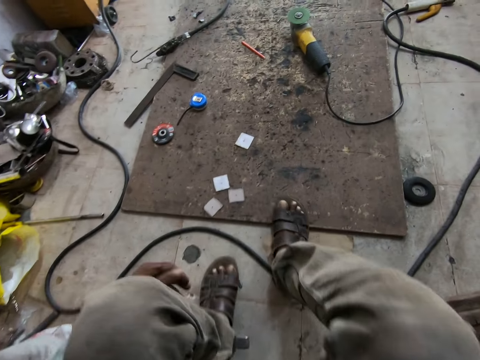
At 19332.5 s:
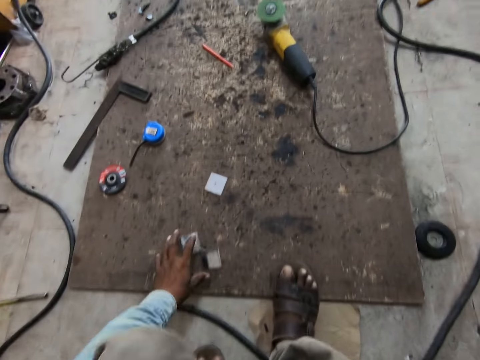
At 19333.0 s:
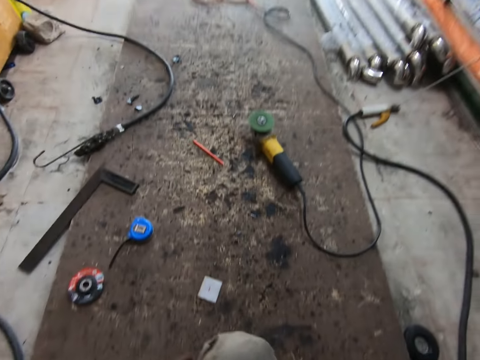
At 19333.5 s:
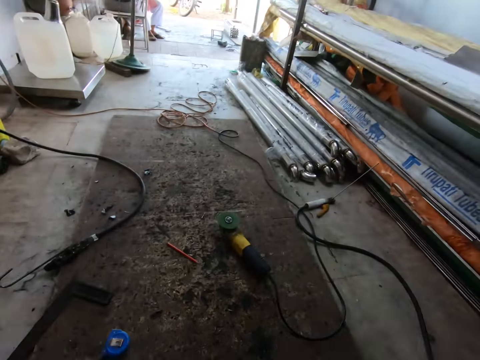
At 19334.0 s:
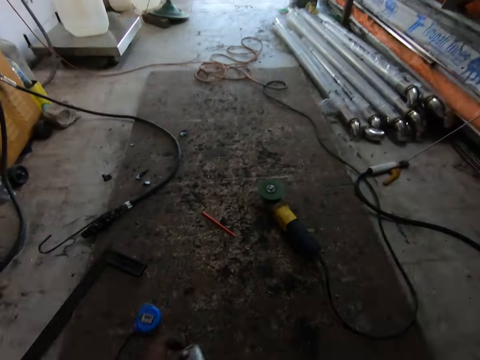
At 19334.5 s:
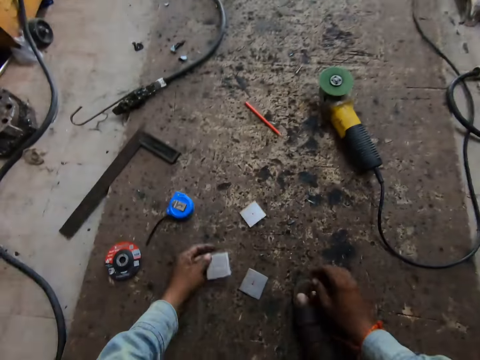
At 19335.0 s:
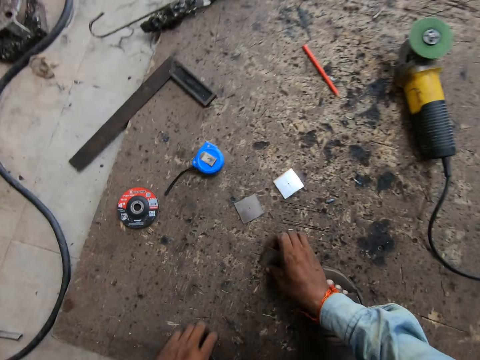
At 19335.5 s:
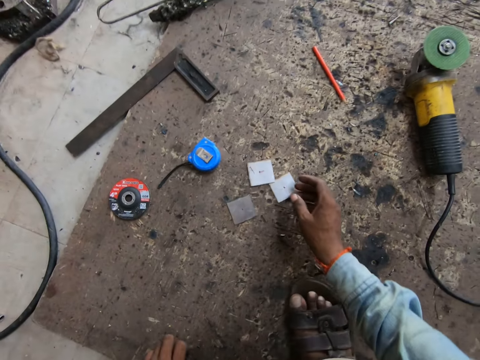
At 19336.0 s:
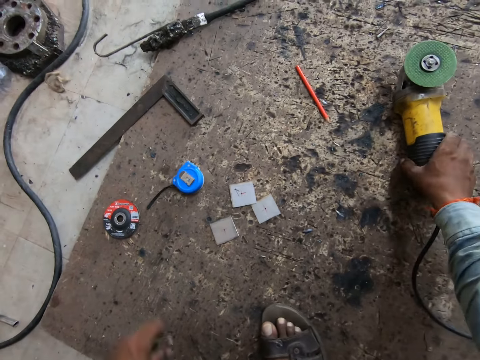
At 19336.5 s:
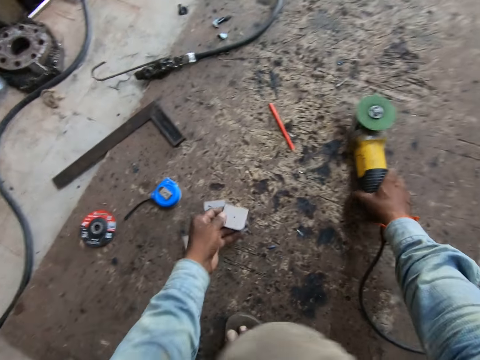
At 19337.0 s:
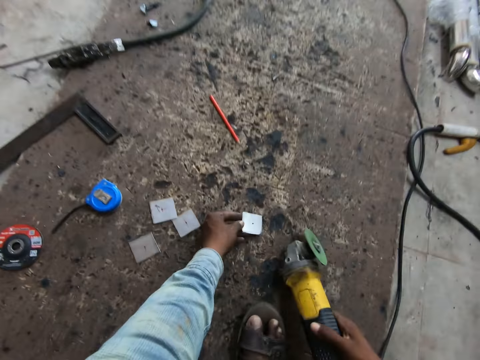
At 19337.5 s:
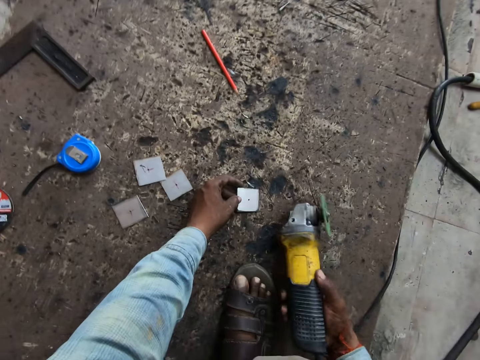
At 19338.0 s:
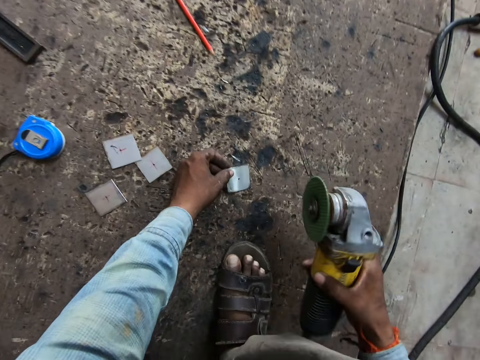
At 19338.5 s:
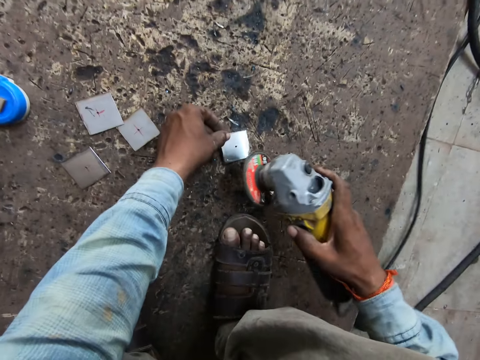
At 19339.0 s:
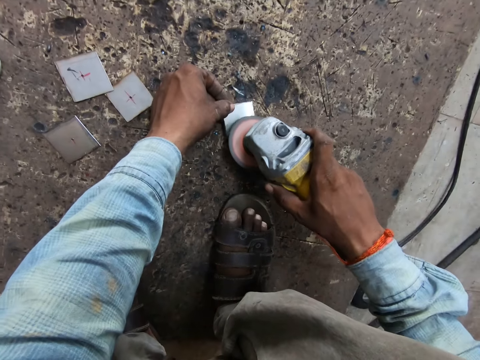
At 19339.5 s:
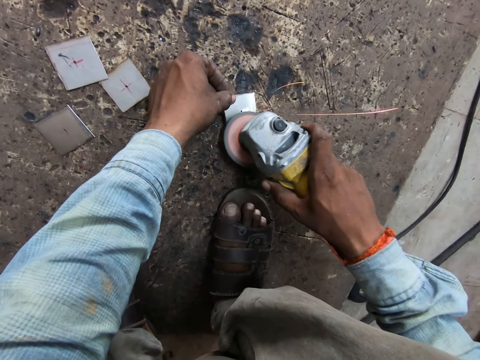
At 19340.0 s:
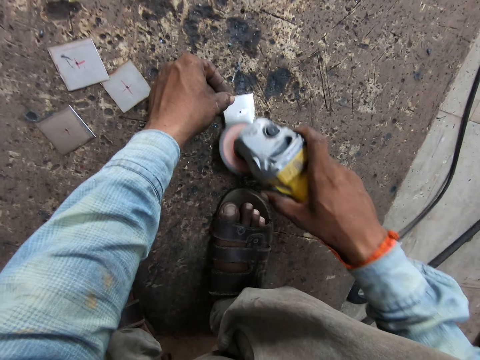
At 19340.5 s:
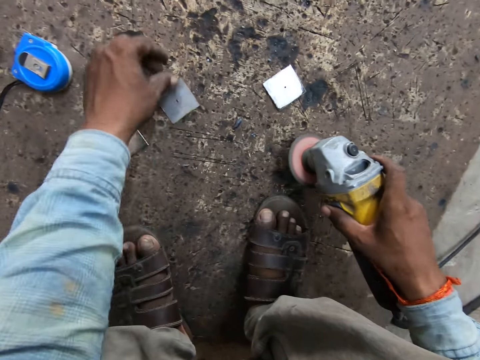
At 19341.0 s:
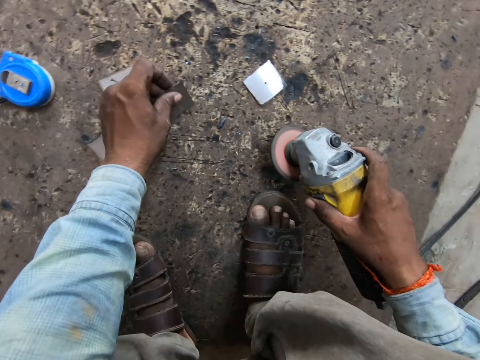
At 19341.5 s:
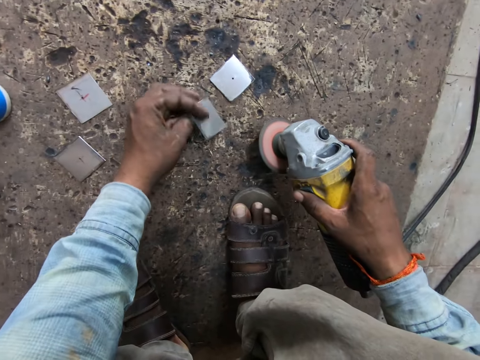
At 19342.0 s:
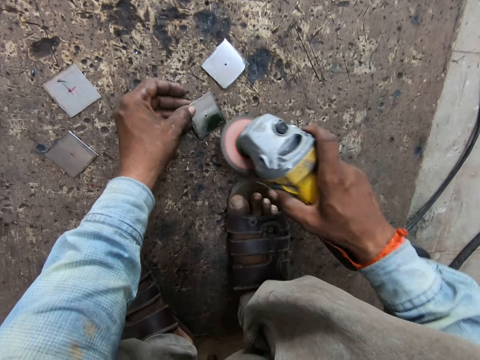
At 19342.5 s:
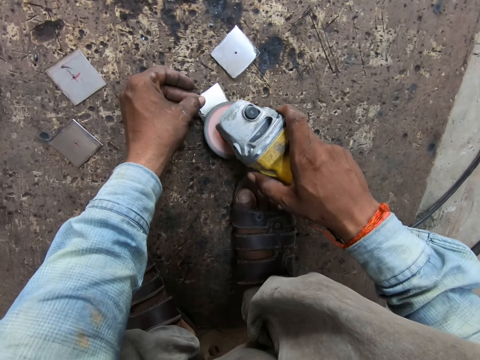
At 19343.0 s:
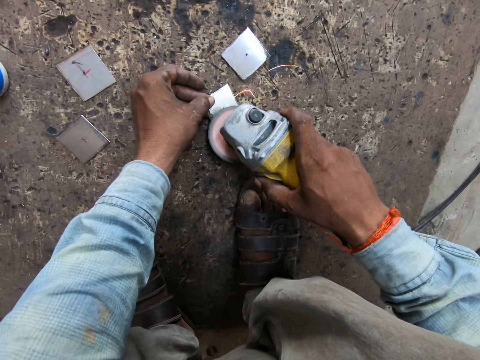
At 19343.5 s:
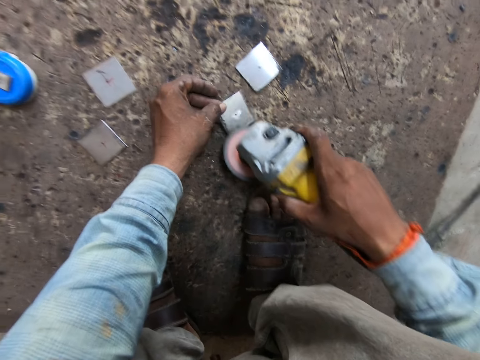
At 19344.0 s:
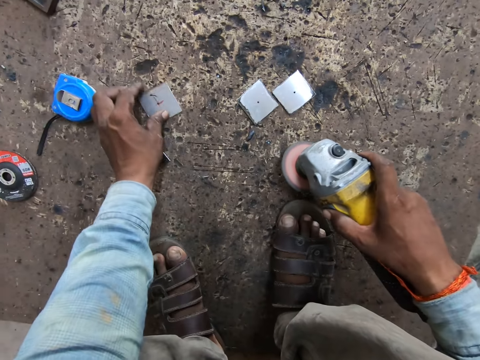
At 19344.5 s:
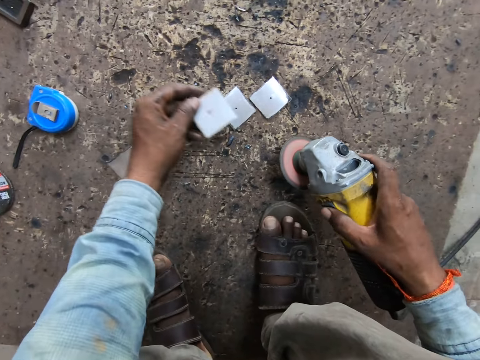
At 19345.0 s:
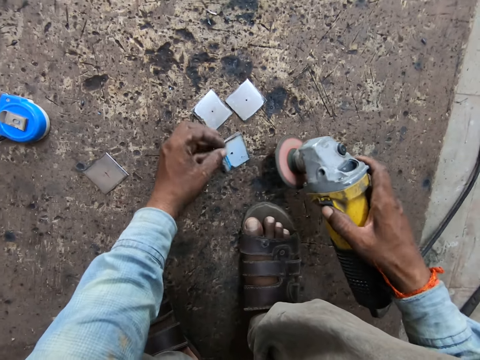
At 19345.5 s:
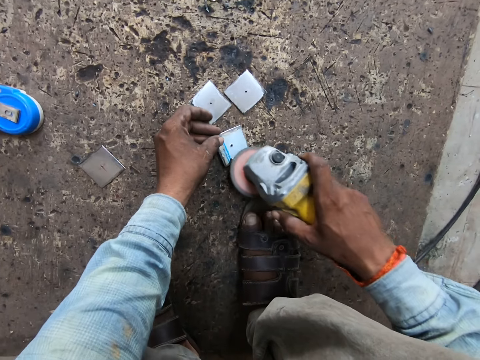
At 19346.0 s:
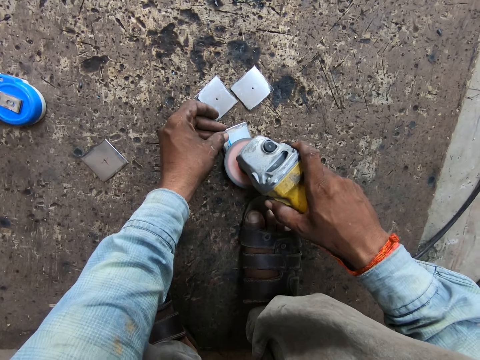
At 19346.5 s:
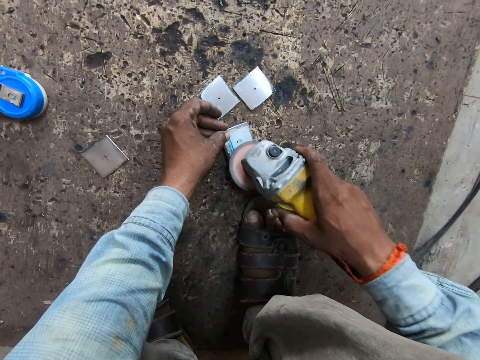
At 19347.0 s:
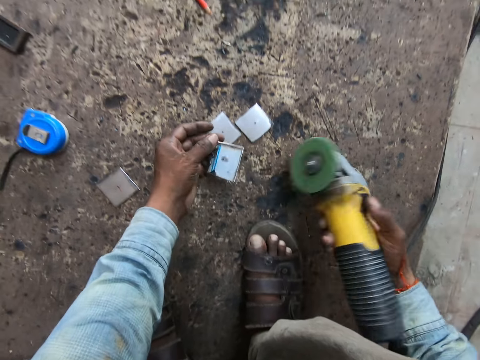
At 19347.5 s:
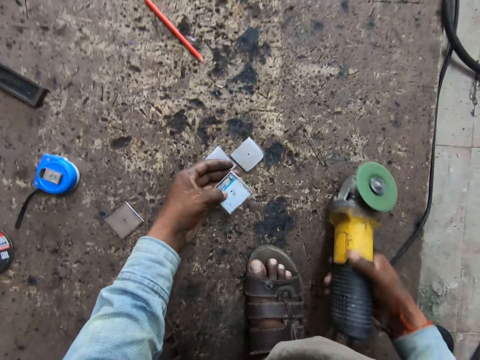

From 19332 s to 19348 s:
The camera wearer arranges the metals on the floor with both hands. He touches the metal. He picks up an angle grinder from the floor with his right hand. He picks up the metal from the floor with his left hand. He files the metal with the angle grinder in his right hand. He drops the metal on the floor with his left hand. He picks up the metal from the floor with his left hand. He files the metal with the angle grinder in his right hand. He drops the metal on the floor with his left hand. He picks up the metal from the floor with his left hand. He files the metal with the angle grinder in his right hand.

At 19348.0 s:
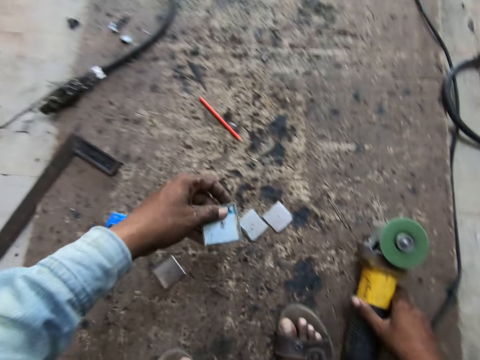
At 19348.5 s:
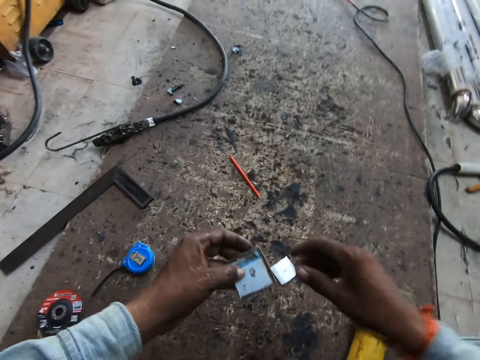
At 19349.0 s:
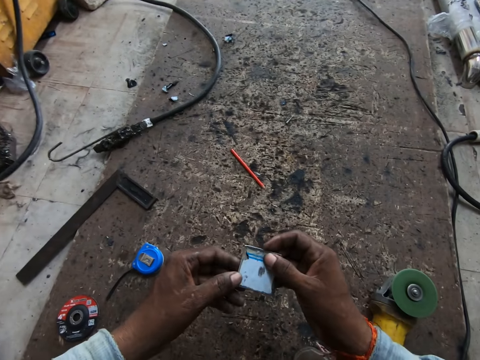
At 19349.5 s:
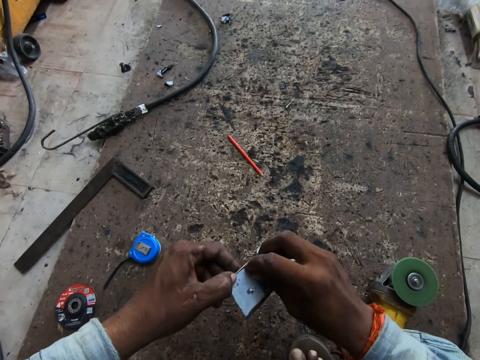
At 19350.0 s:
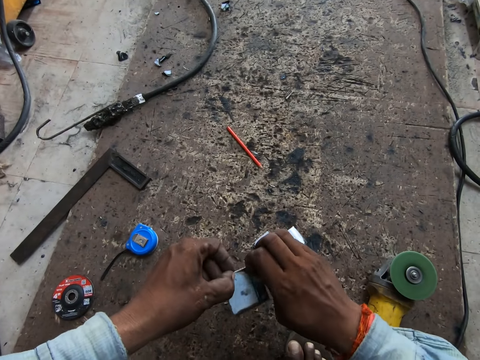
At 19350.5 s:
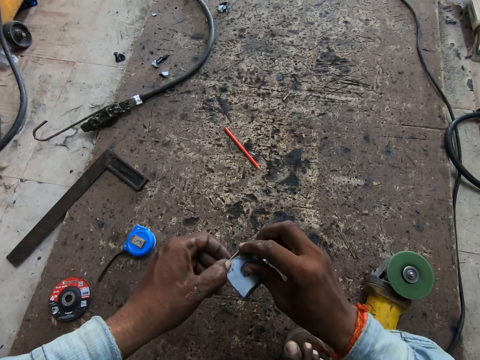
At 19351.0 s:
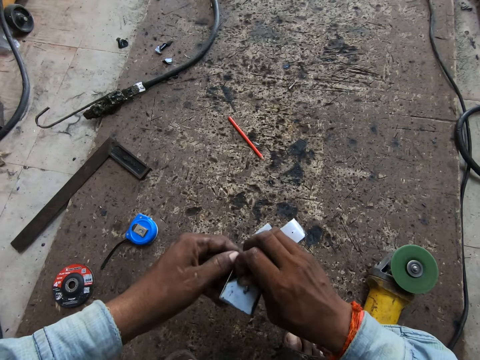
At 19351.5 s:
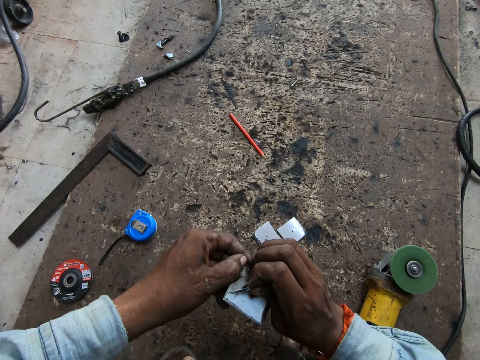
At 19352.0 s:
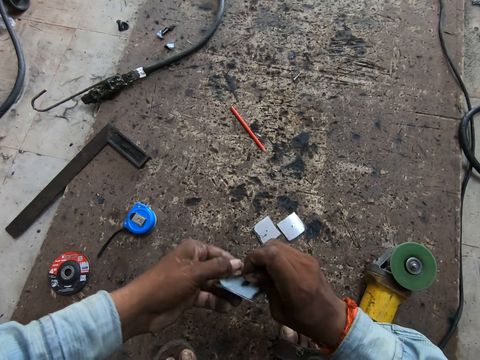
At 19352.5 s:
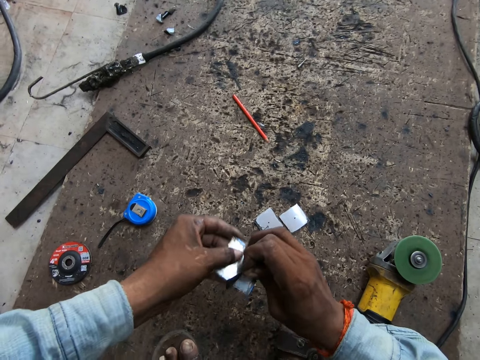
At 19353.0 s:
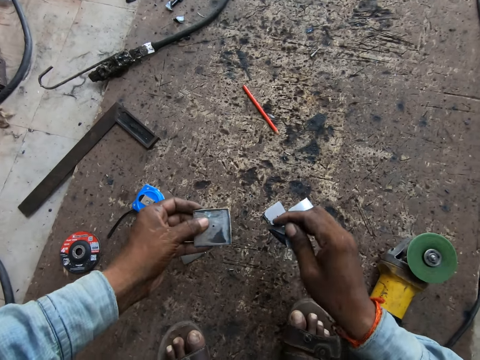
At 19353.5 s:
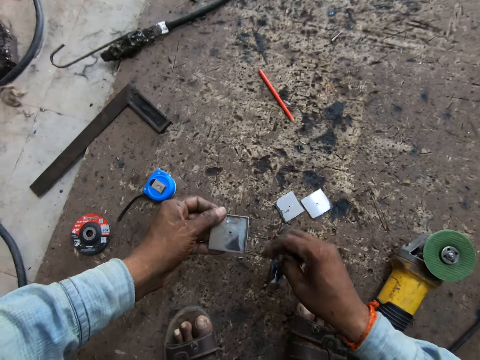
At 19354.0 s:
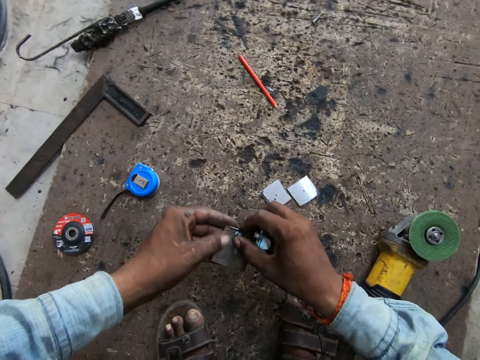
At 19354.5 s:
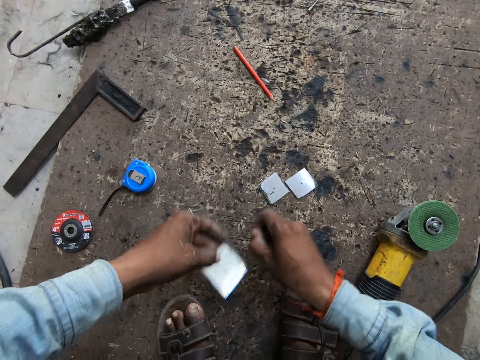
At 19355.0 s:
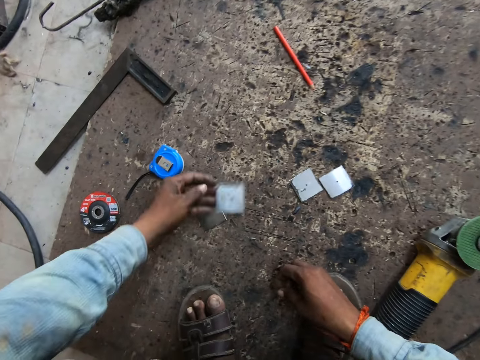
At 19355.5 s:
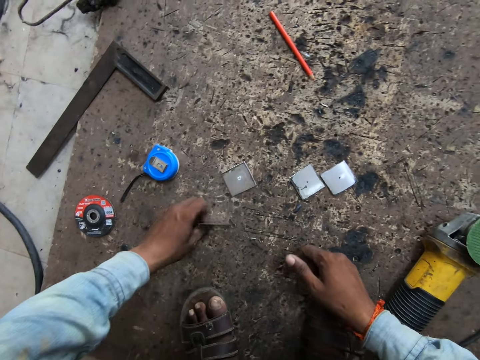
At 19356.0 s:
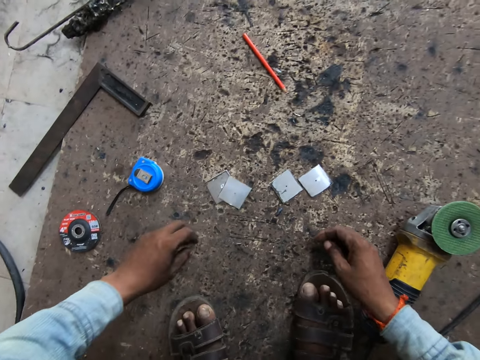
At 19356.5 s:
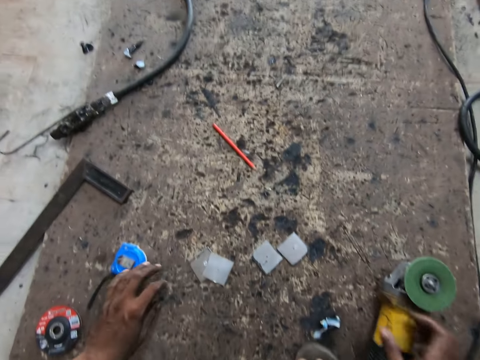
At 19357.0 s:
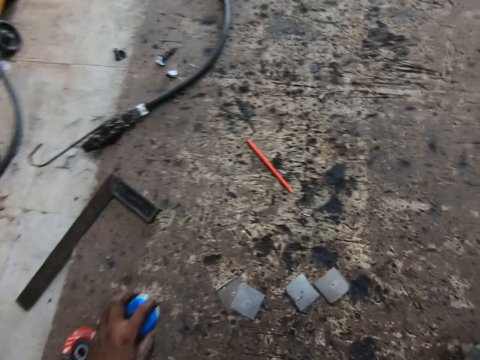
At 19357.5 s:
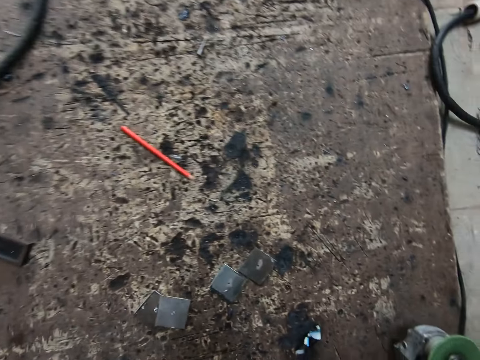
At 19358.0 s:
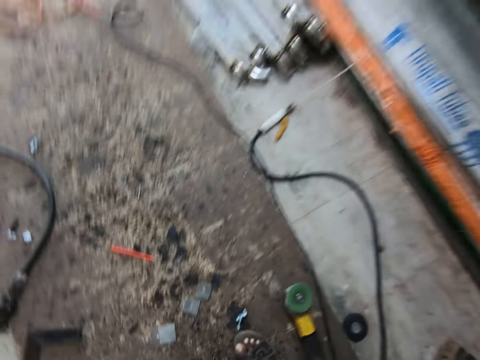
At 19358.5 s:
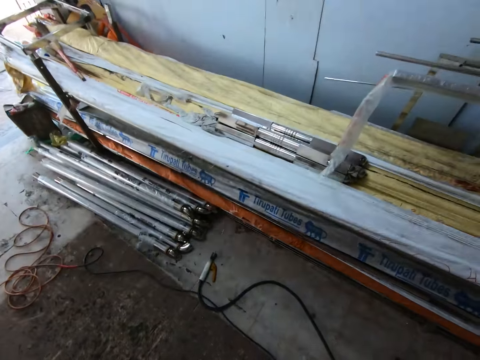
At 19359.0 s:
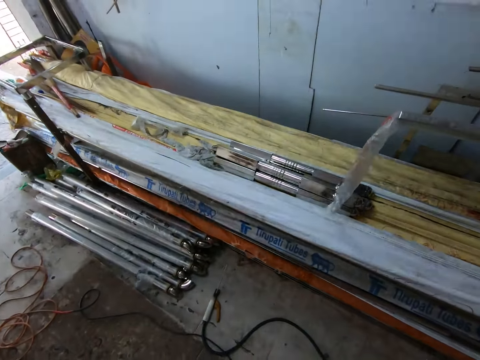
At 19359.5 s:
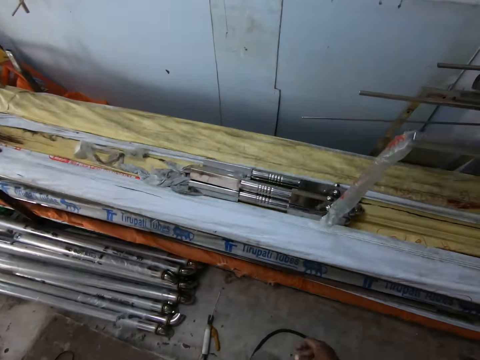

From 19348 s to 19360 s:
The camera wearer puts the grinder down. He holds the metal with both hands. He removes a paper on the metal with his right hand. He throws the paper away. He drops the metal on the floor with his left hand. He picks the metal from the floor with his left hand. He drops the metal on the floor with his left hand. He picks a measuring tape on the floor with his left hand. He moves around the workshop.
